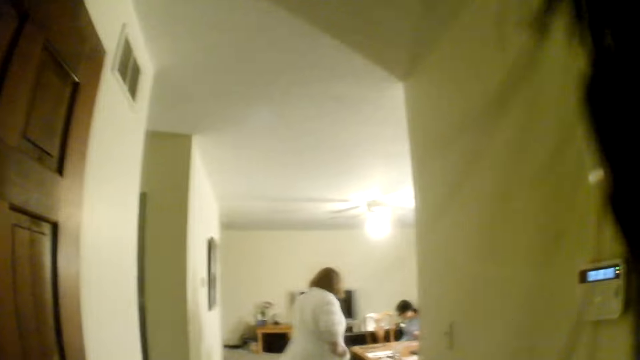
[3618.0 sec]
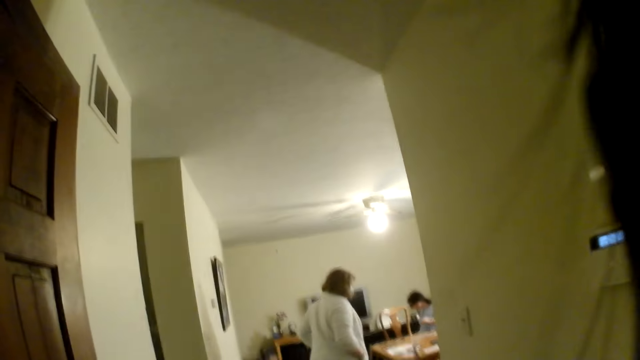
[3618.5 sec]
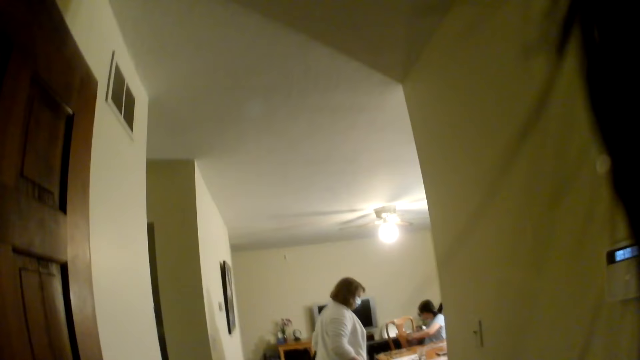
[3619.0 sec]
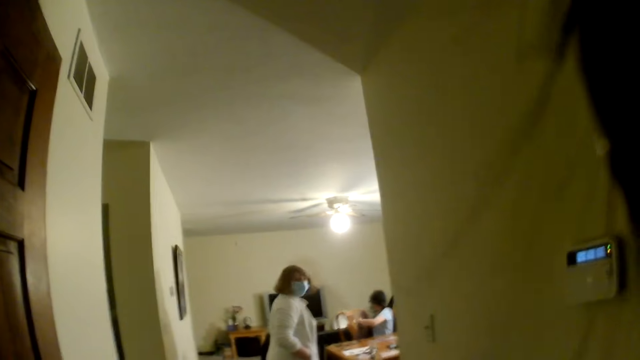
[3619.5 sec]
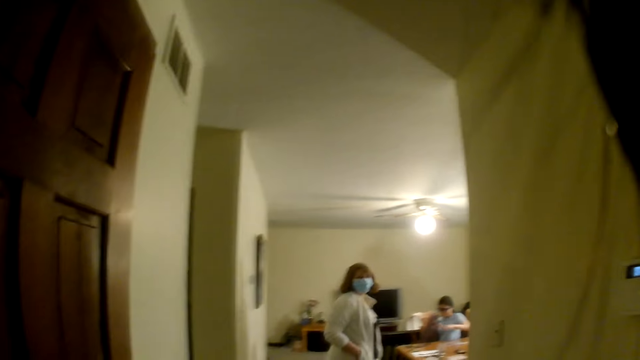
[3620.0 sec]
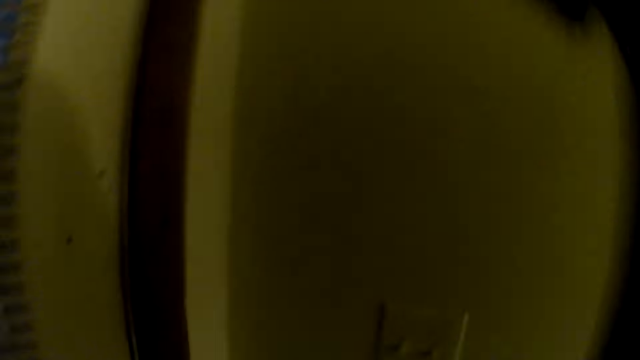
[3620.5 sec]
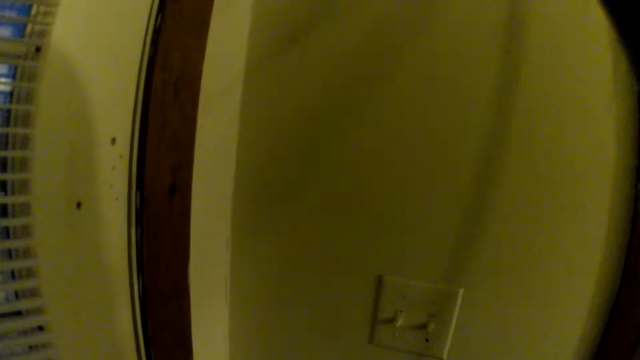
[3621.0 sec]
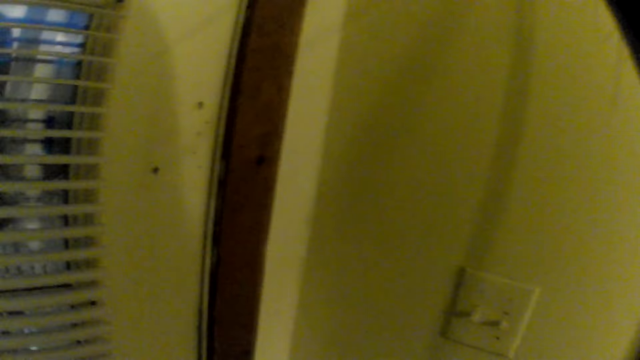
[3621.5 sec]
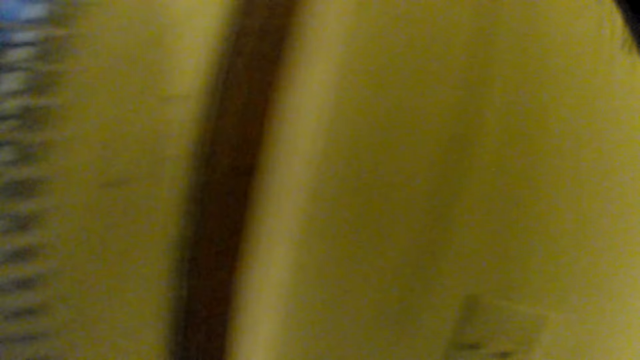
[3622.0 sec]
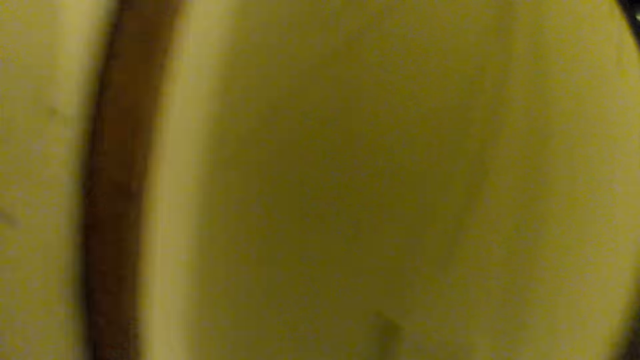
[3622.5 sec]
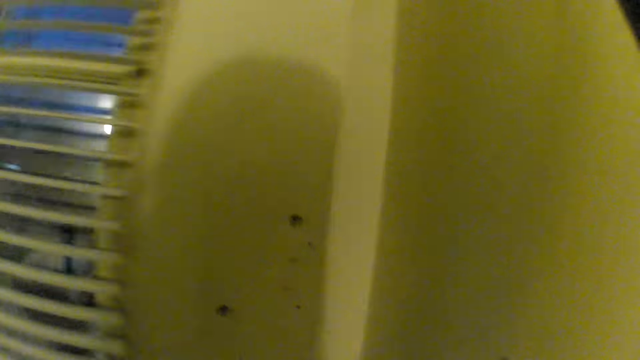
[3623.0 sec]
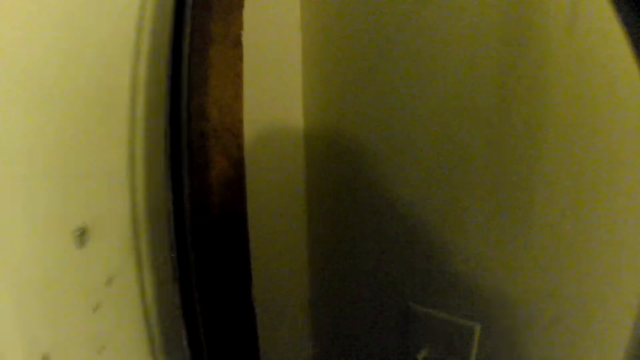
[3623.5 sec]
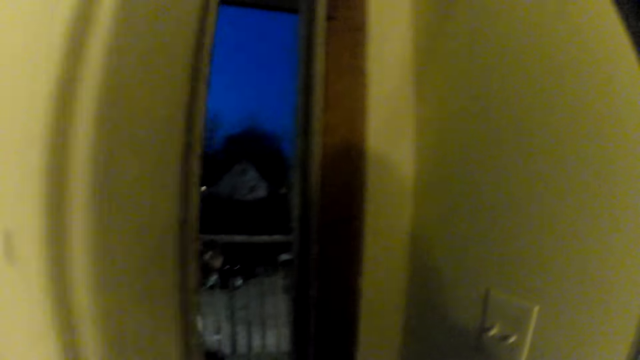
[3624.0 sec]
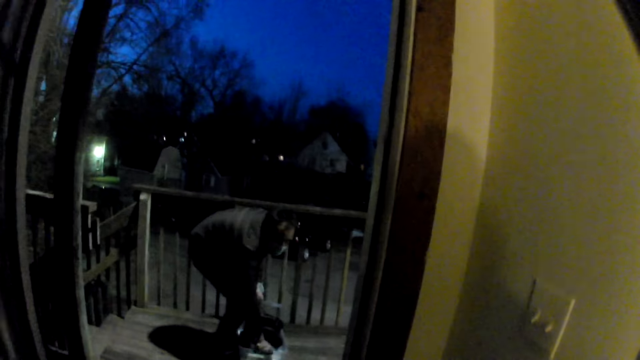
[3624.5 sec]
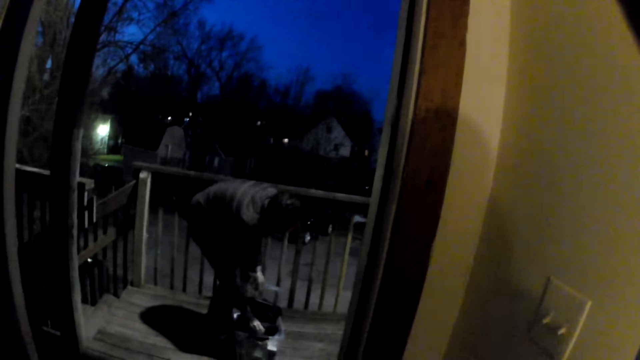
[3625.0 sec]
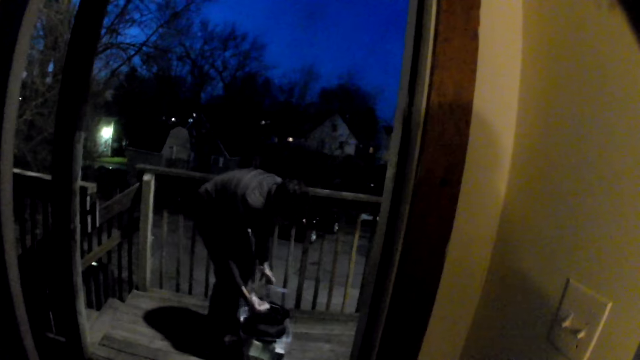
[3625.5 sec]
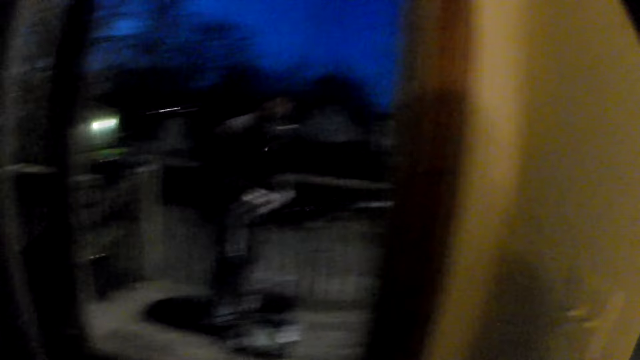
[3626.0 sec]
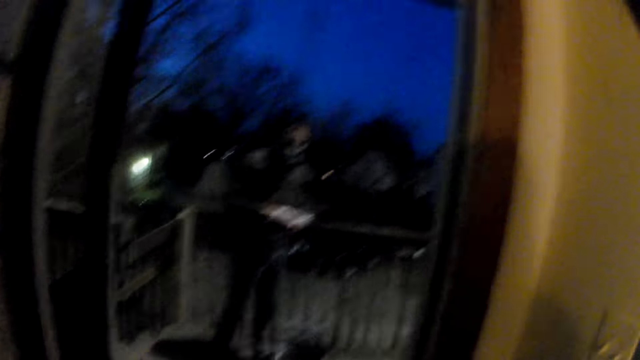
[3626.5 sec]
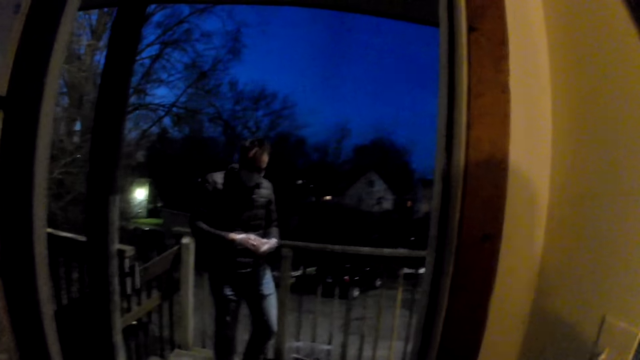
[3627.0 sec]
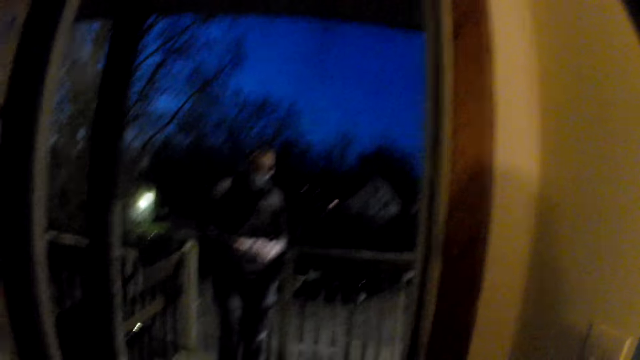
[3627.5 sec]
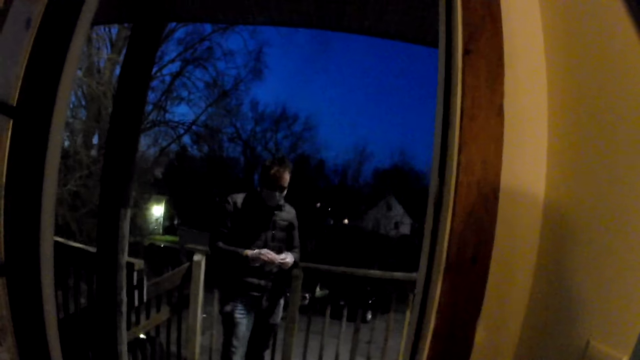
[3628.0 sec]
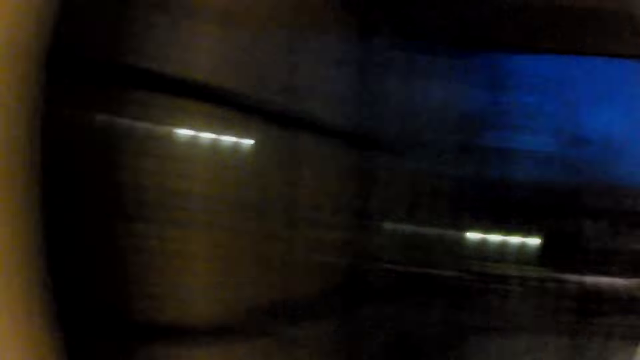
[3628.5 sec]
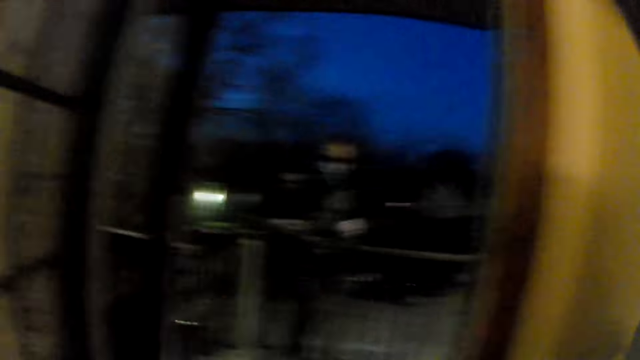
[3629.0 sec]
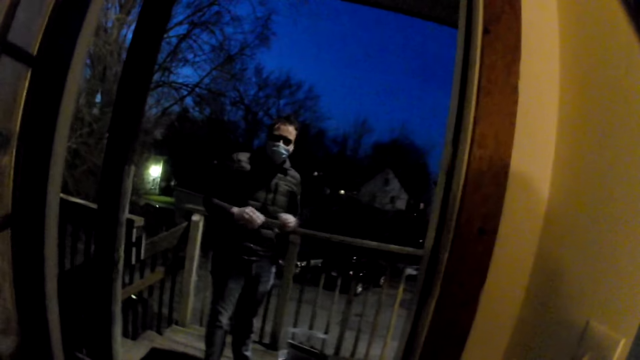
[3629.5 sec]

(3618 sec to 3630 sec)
The camera wearer opens the door and talks to a person.

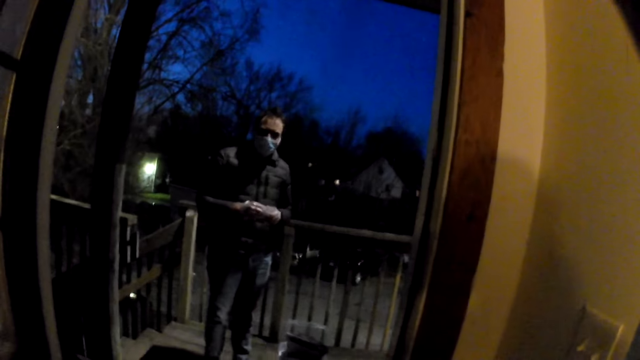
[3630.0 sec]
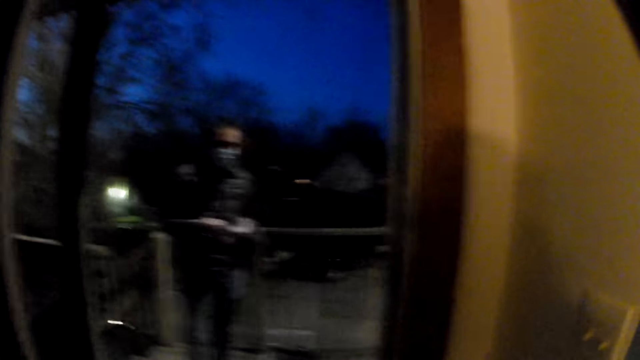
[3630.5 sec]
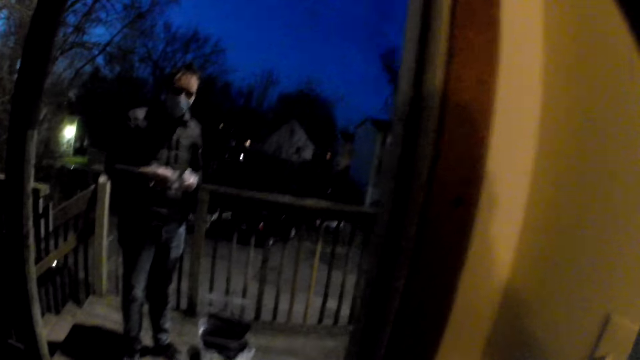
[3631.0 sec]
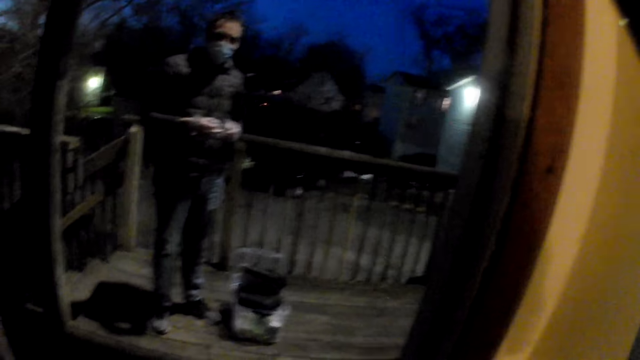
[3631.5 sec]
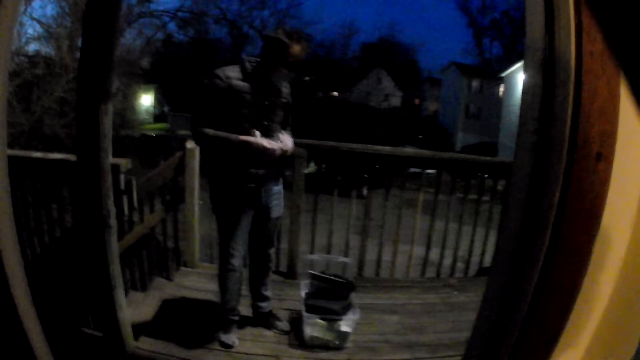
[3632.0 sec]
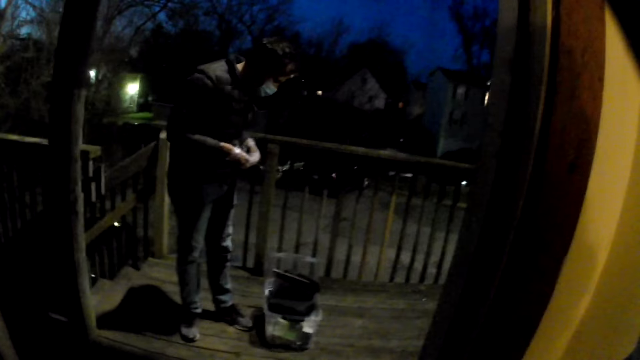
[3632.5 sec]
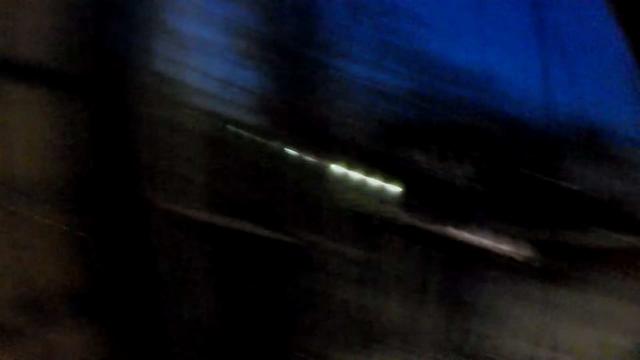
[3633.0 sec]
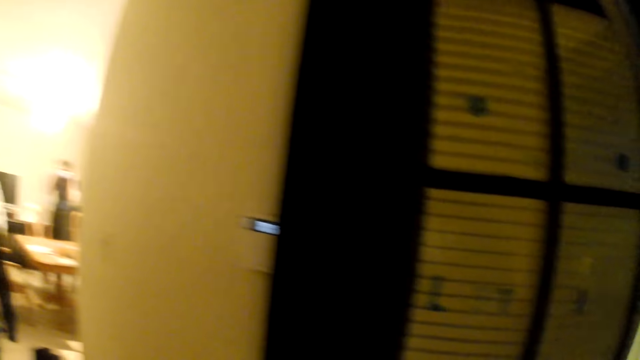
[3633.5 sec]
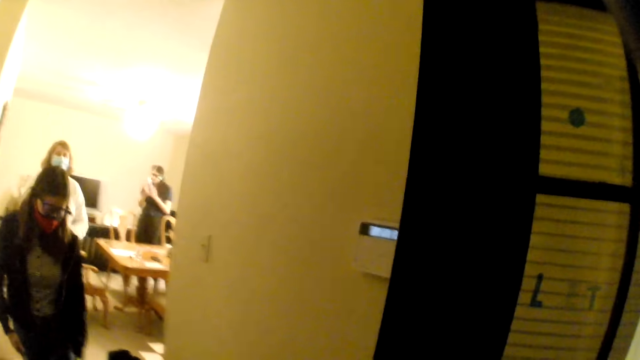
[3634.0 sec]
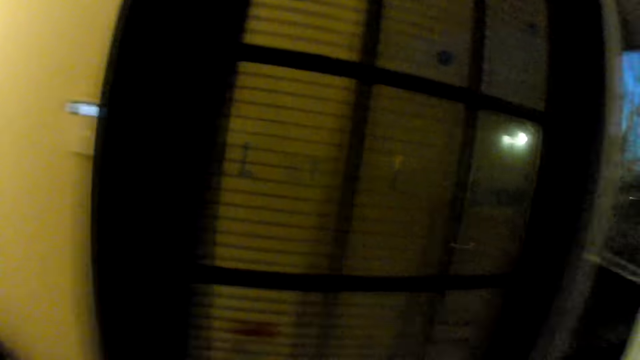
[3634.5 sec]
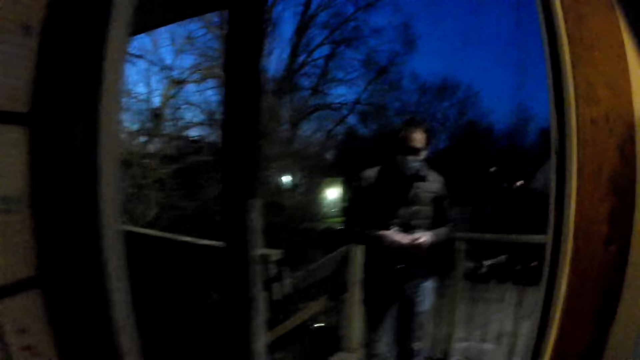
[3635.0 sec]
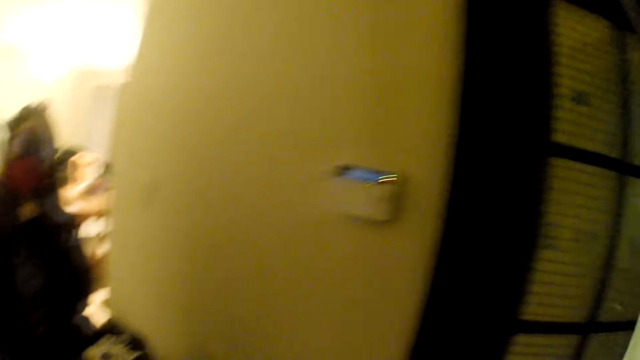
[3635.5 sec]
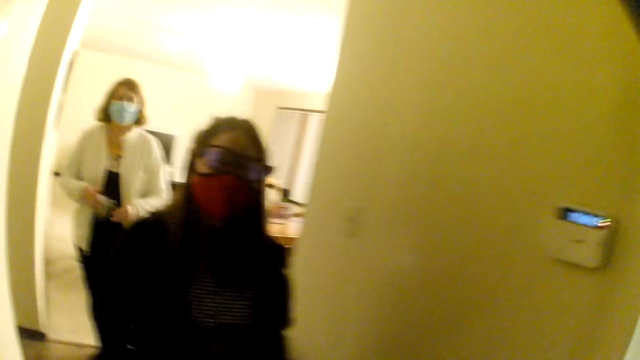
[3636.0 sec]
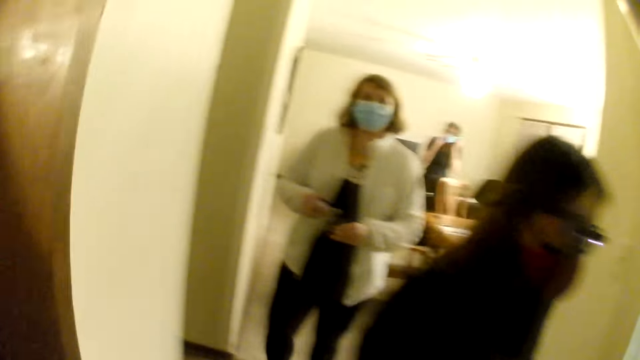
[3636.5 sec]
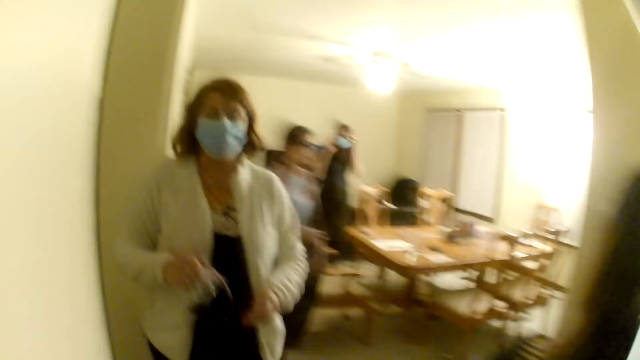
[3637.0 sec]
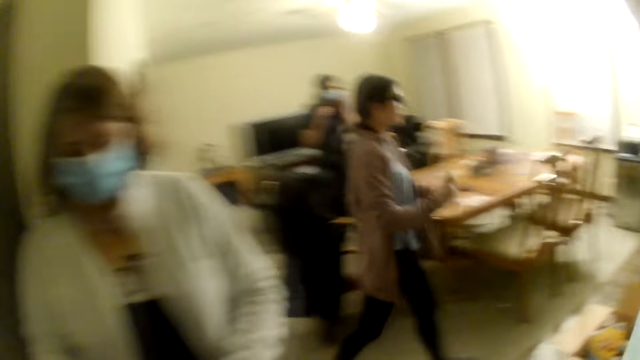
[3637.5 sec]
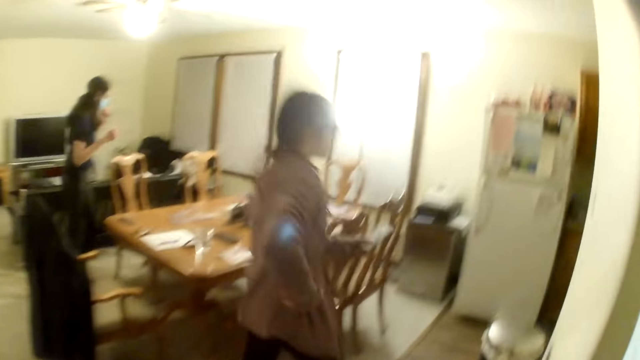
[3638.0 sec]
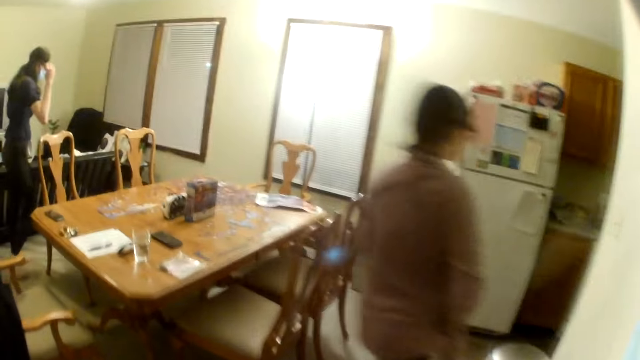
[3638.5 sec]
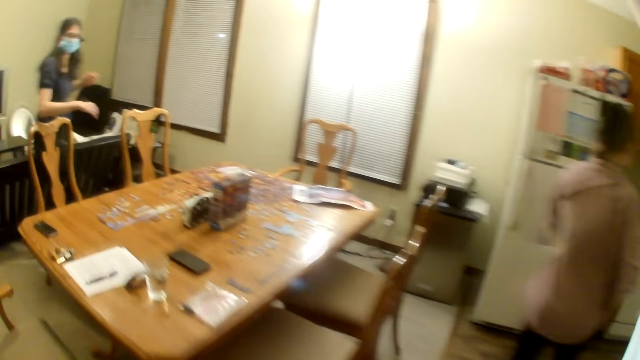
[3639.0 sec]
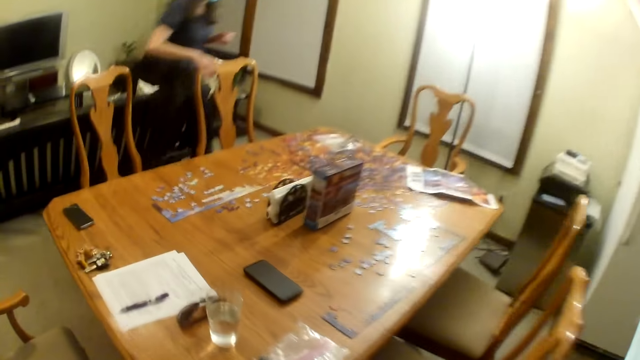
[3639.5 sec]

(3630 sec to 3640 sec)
The camera wearer returns in the house.
